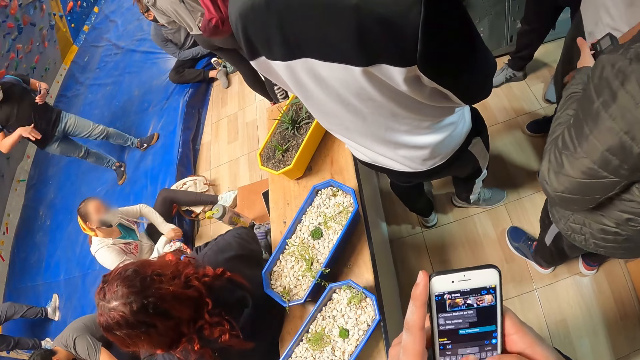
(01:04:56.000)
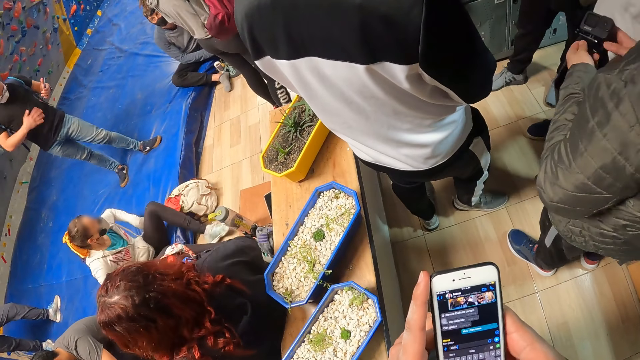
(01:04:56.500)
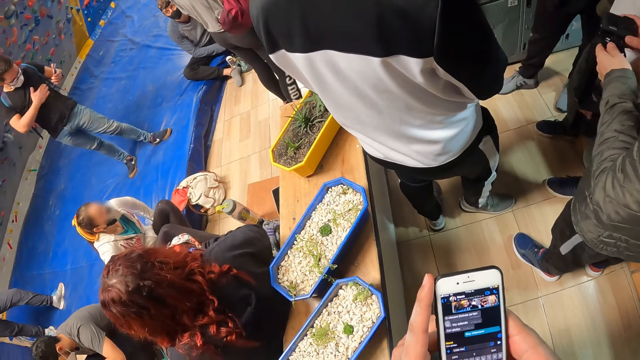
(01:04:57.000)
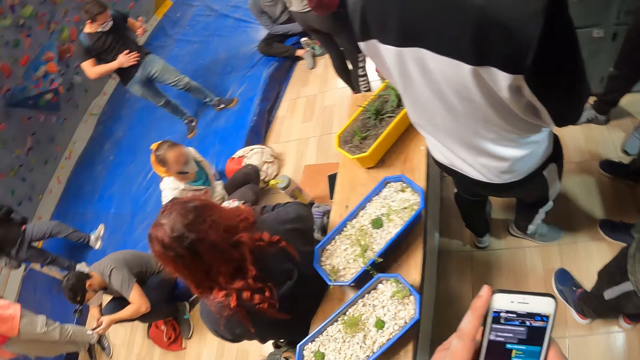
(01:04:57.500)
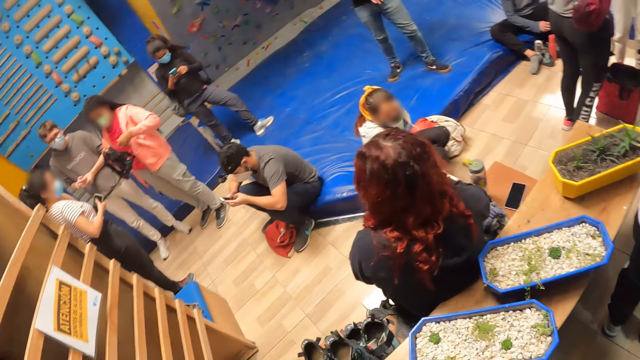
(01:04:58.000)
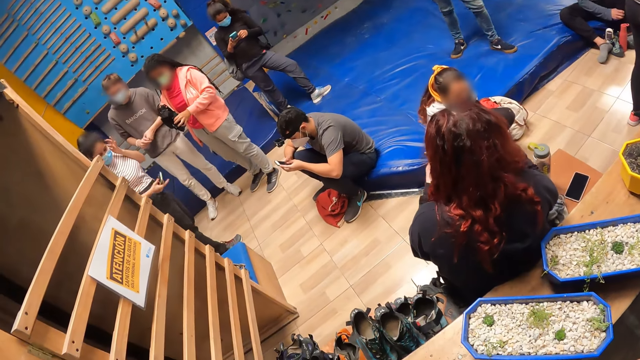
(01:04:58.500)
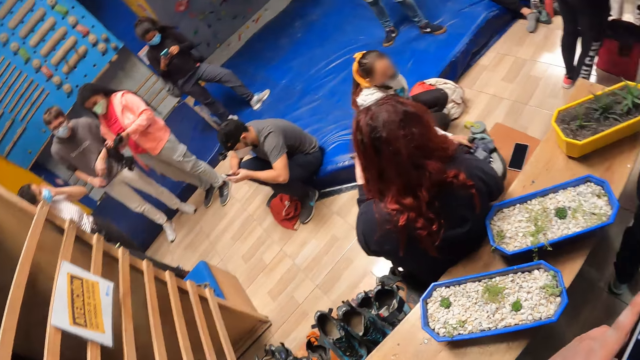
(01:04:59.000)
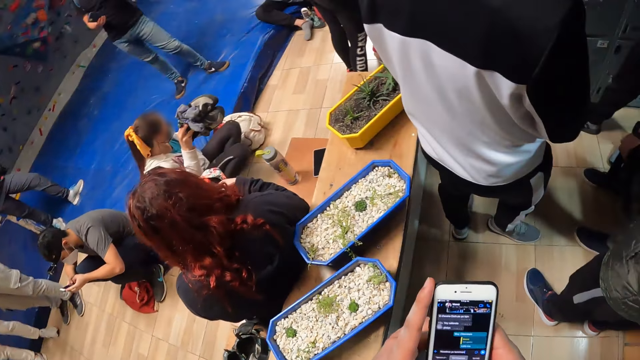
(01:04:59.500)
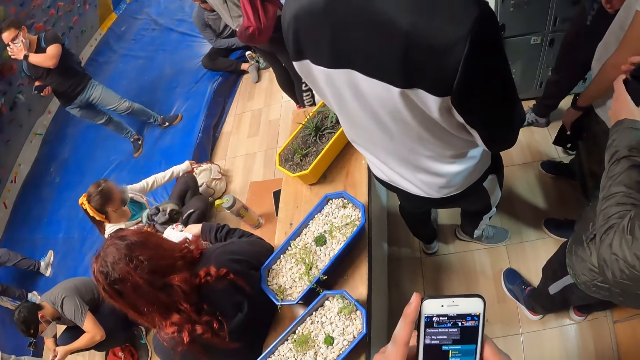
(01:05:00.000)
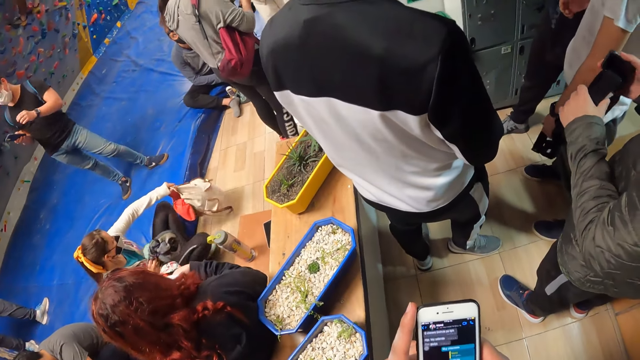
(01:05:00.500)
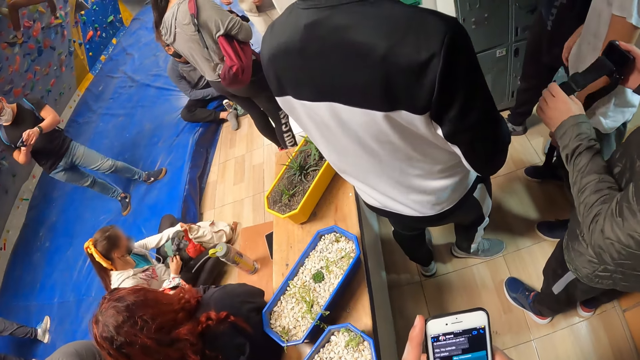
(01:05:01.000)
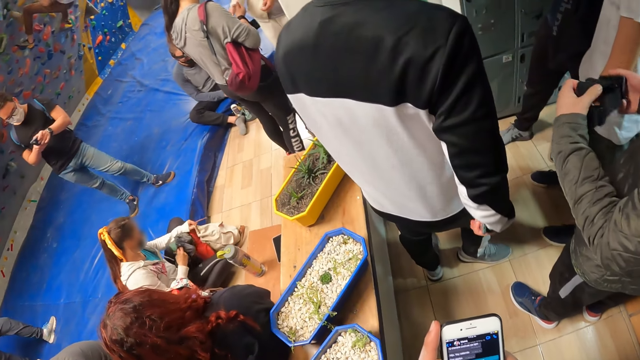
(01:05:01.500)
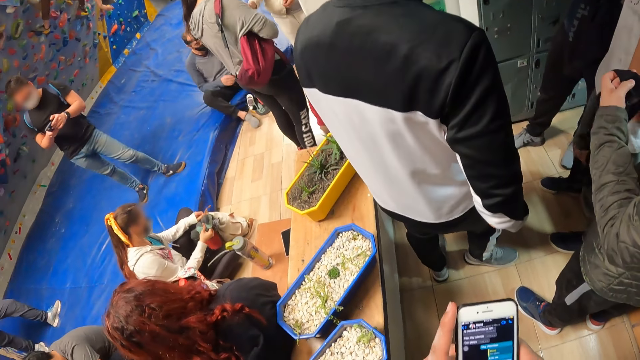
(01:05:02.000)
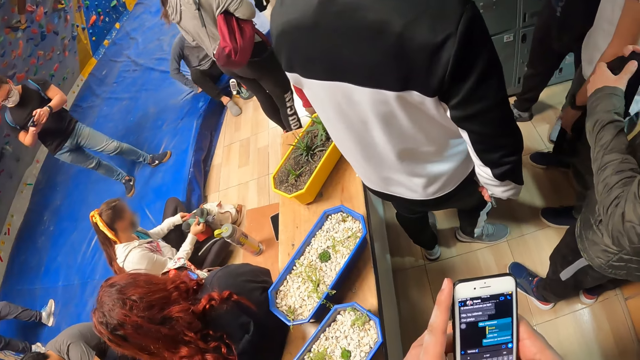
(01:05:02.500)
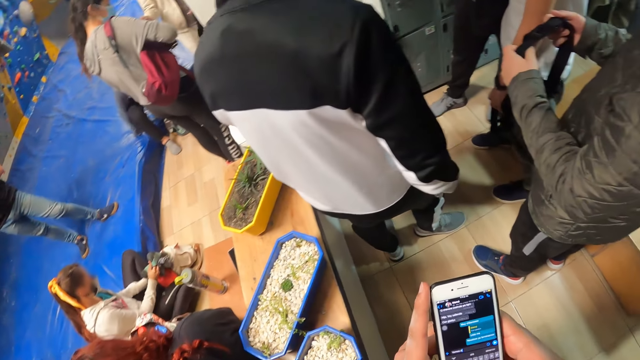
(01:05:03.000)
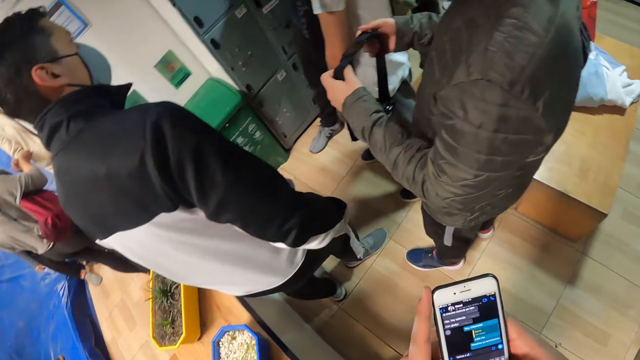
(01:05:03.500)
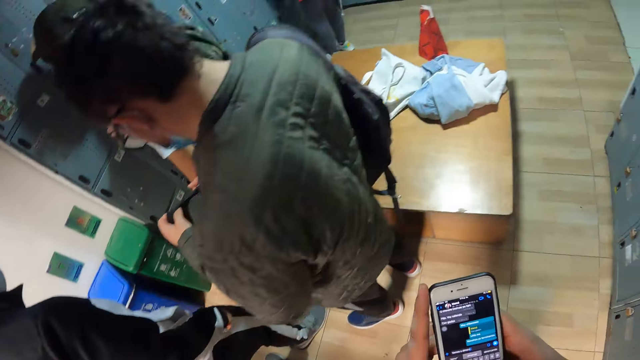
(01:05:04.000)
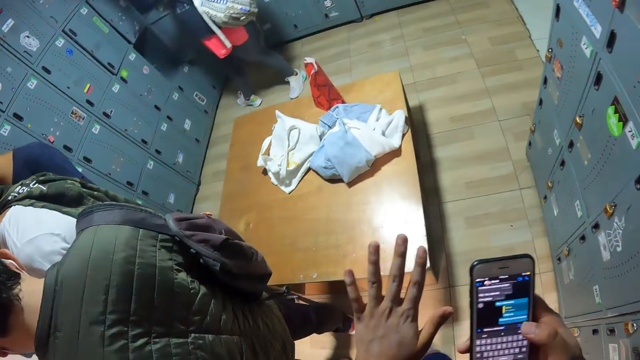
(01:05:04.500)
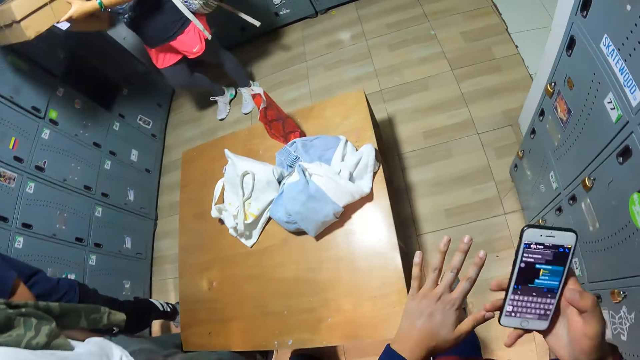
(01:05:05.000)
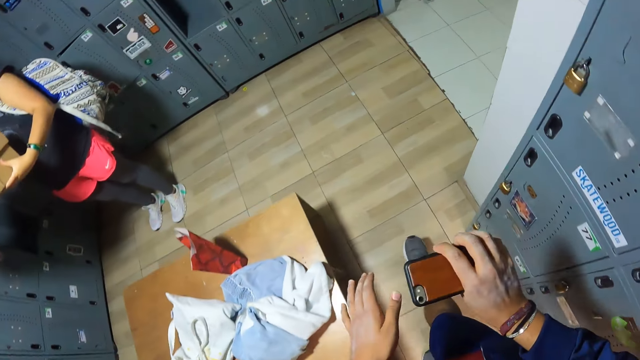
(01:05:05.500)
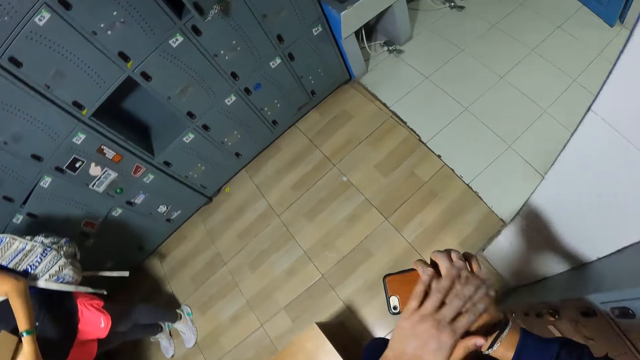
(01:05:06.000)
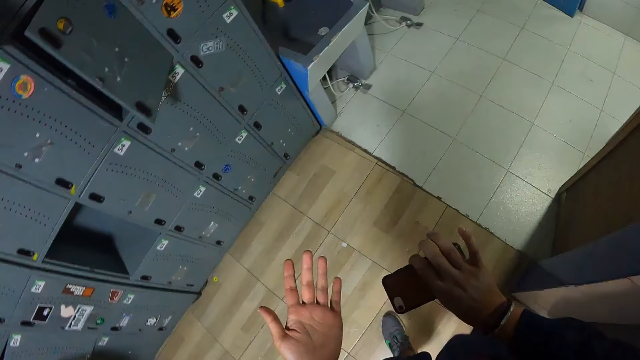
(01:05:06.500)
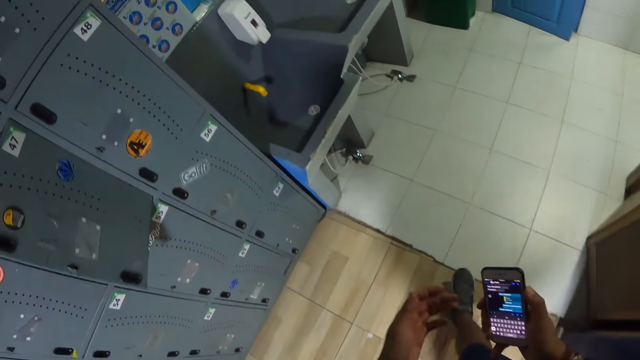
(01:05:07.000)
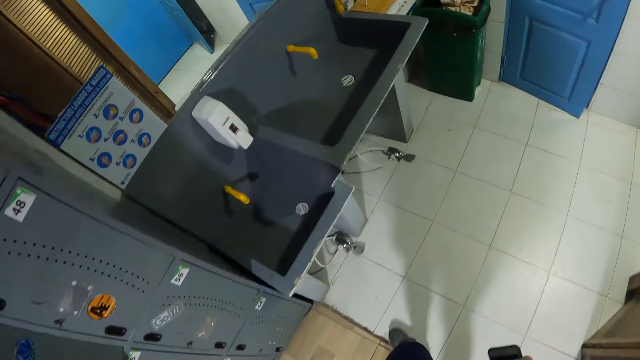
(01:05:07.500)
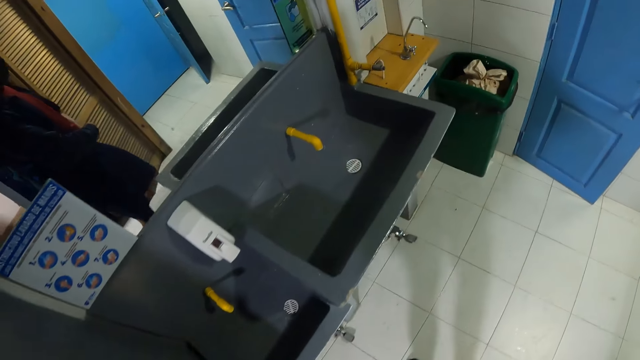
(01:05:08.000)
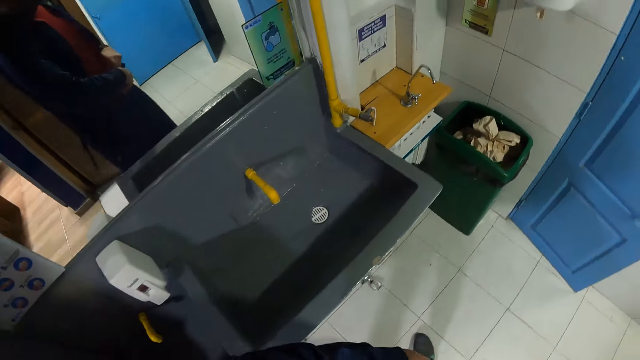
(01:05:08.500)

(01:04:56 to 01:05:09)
The camera wearer opens his left hand. He walks towards the restroom. A woman carries a carton with both hands. The camera wearer cleans his right hand with his left hand.

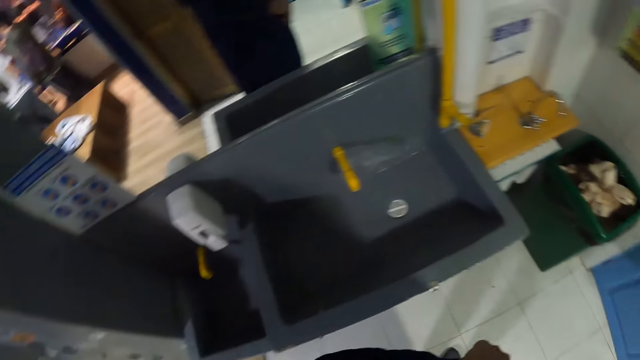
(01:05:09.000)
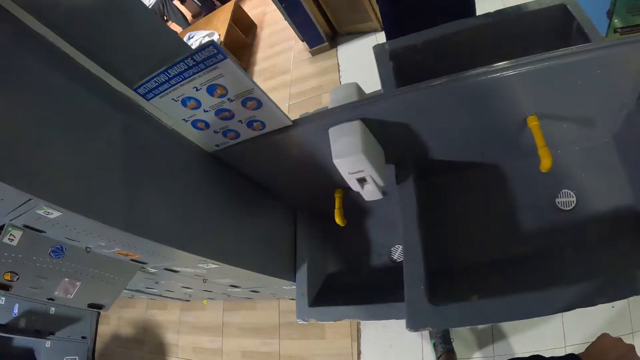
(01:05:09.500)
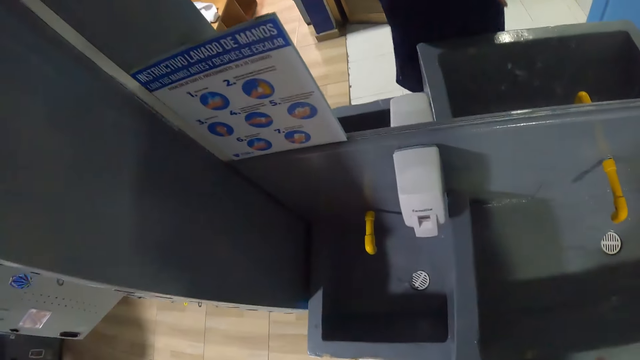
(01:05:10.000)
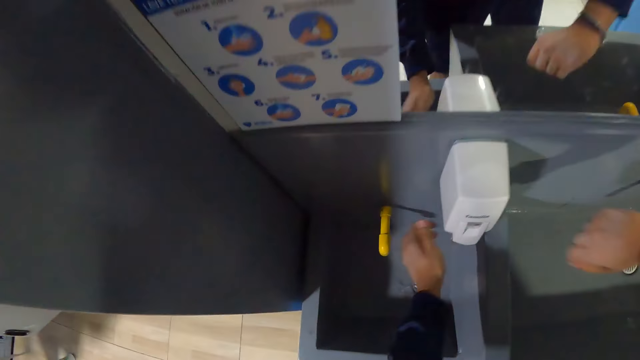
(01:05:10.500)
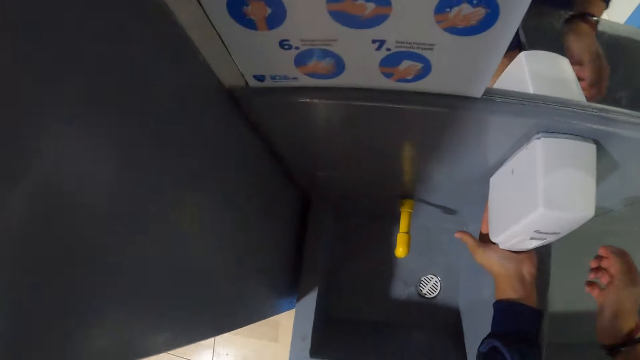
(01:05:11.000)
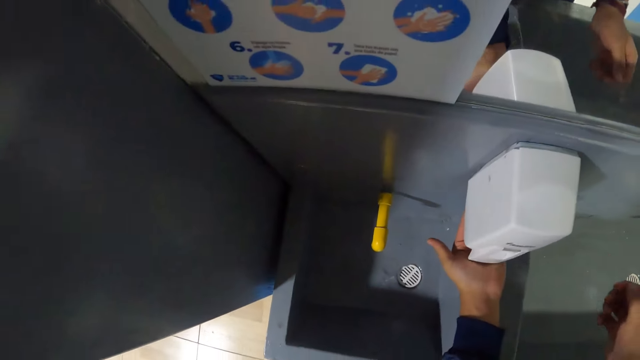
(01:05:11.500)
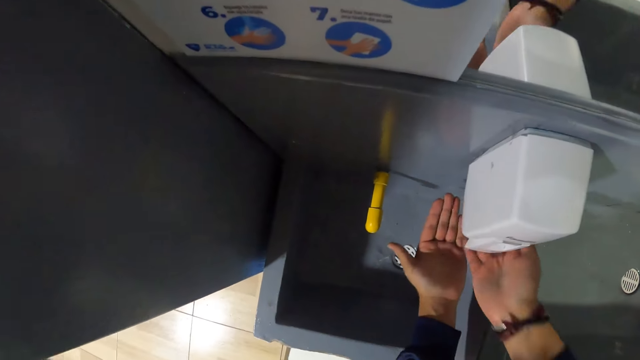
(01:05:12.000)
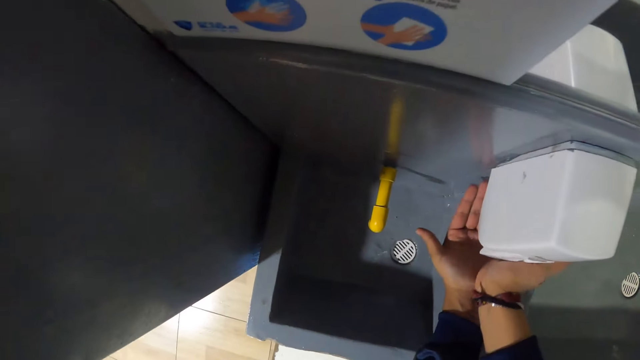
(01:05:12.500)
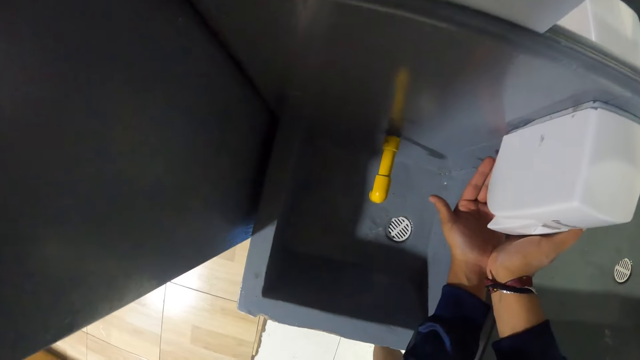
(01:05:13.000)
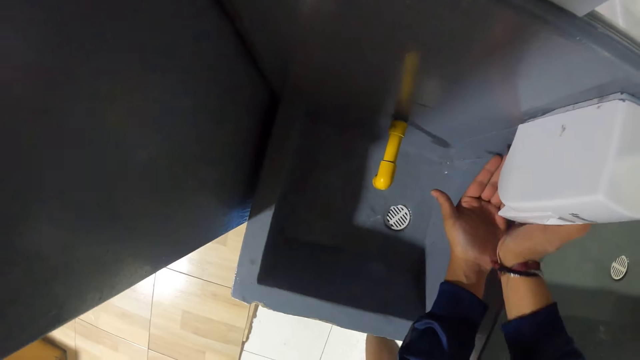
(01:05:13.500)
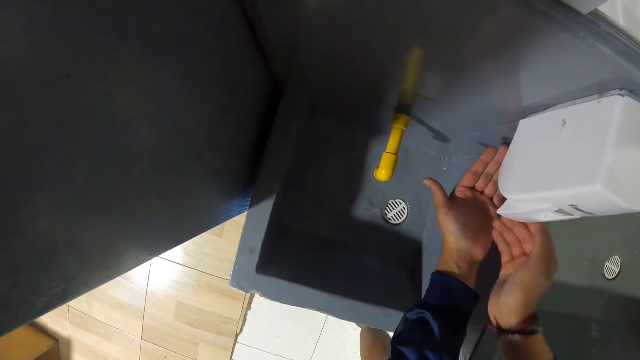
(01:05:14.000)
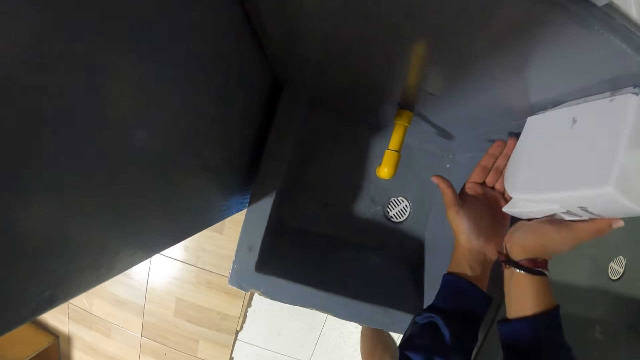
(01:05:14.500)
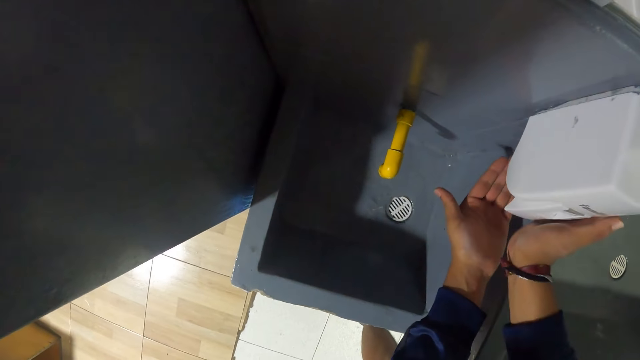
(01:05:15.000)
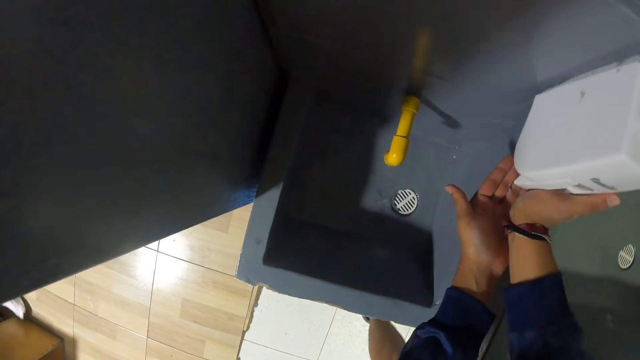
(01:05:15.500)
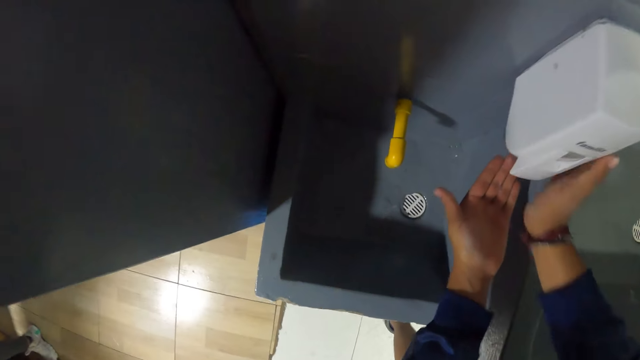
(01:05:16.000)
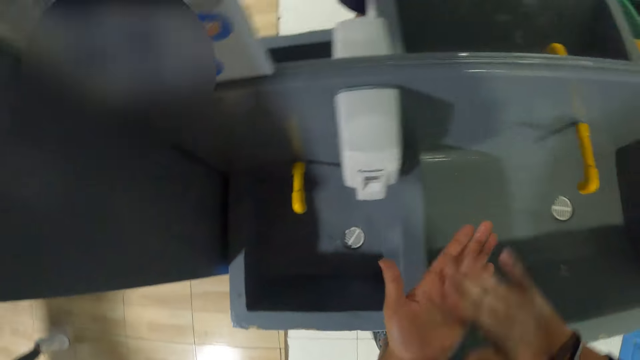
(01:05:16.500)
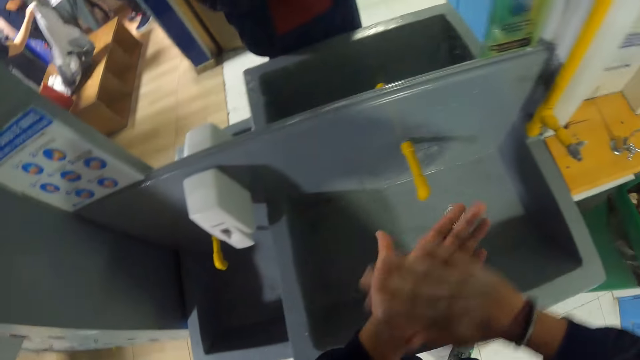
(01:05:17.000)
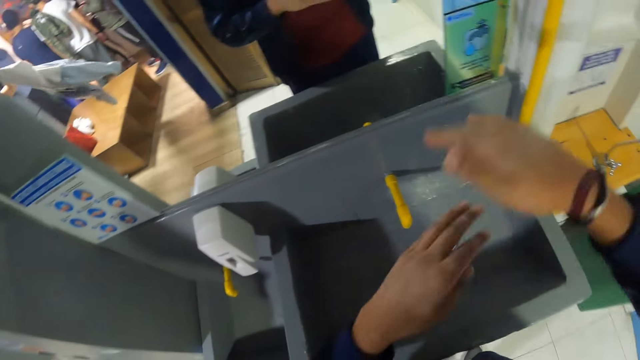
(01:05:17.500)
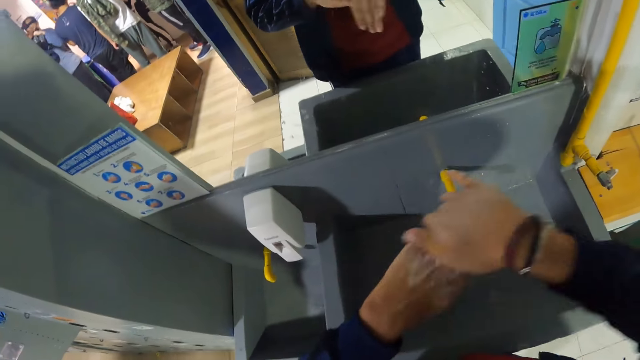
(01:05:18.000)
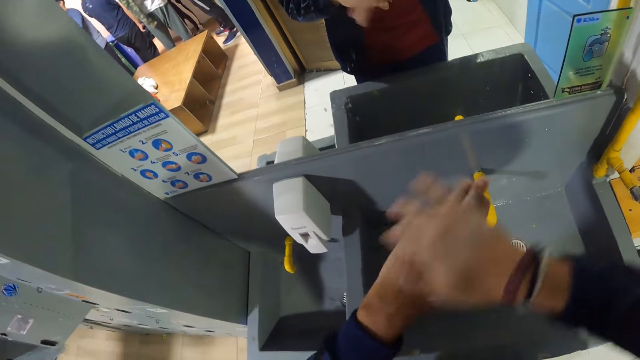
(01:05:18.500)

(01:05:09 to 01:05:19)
The camera wearer places his left hand under a soap dispenser. He pushes the button of the soap dispenser with his right hand. He applies soap on his hands. He rubs his hands together.
